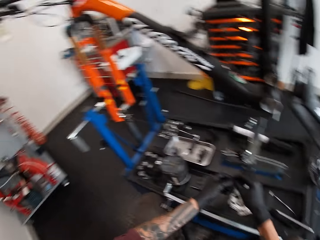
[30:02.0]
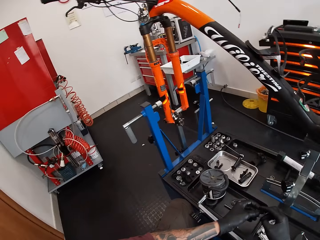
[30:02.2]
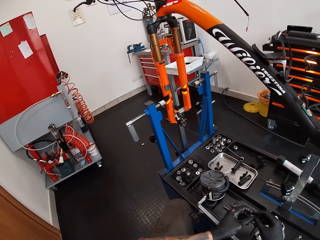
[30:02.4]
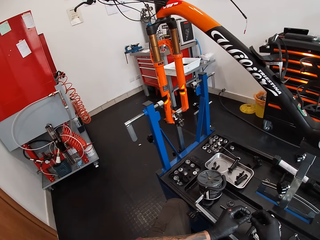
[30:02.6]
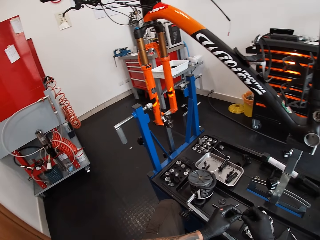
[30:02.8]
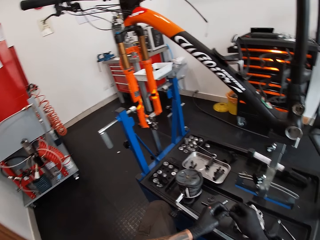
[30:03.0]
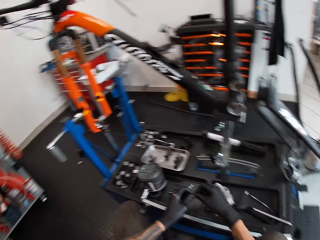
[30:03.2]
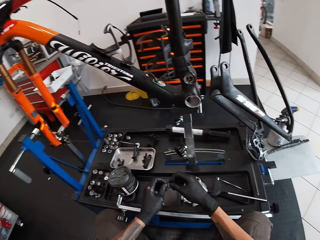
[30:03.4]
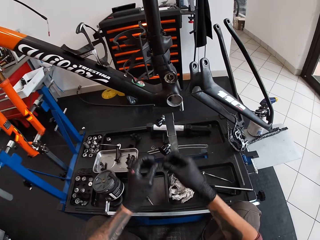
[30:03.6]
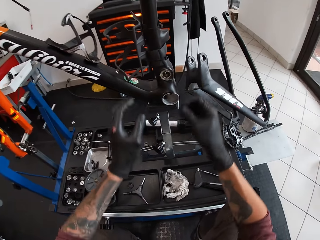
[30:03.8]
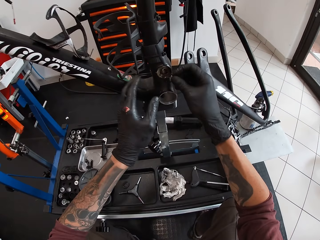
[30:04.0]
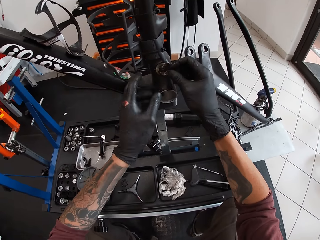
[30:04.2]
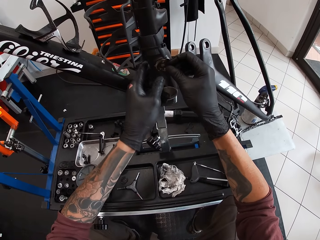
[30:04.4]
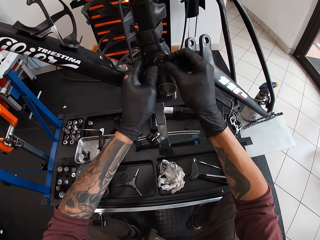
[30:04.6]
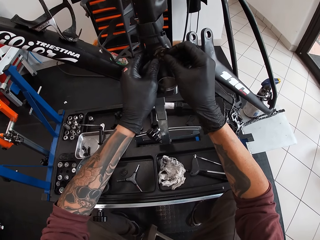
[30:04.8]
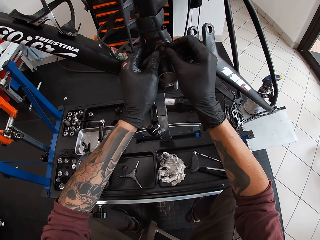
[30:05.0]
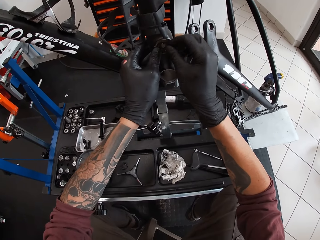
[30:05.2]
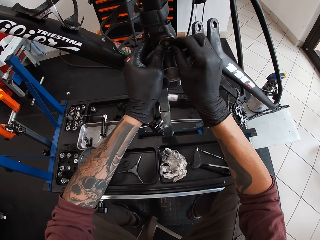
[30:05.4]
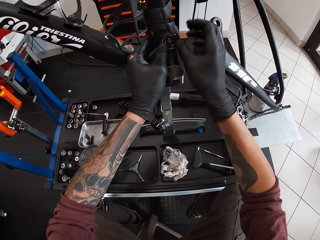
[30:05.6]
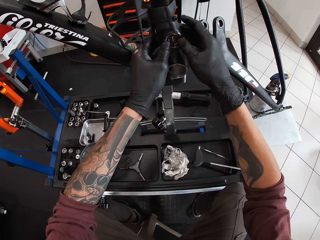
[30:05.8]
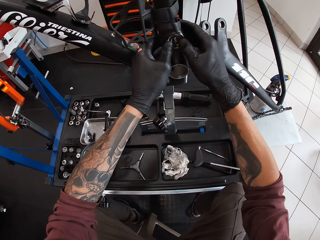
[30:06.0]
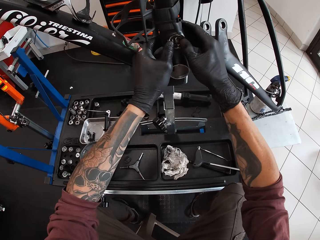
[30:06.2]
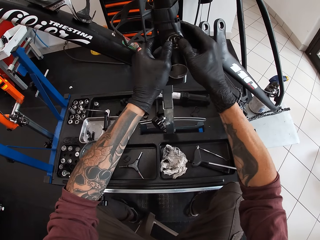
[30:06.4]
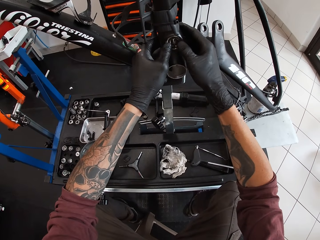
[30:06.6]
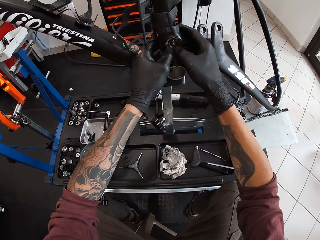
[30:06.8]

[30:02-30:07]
The camera wearer holds the bicycle bearing with his hands. He looks around a garage. He fixes the bicycle bearing in his right hand in the crank spider on the bicycle frame.

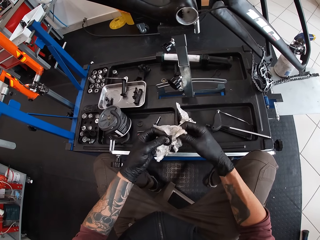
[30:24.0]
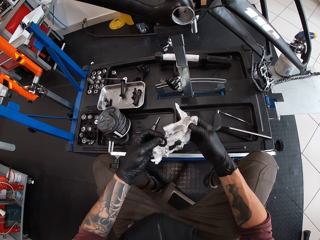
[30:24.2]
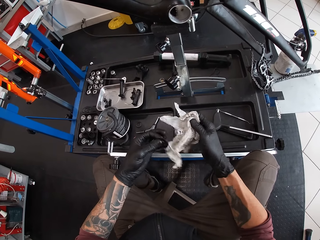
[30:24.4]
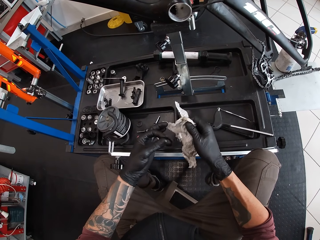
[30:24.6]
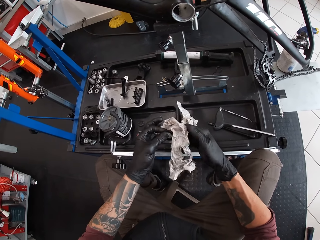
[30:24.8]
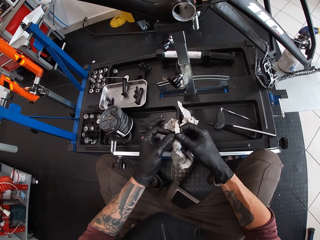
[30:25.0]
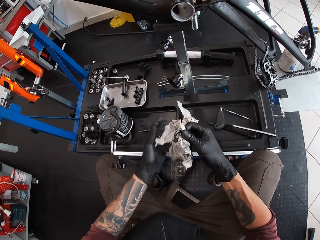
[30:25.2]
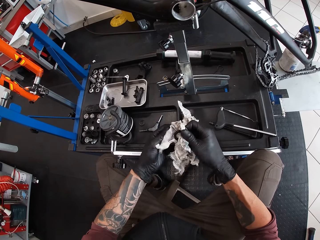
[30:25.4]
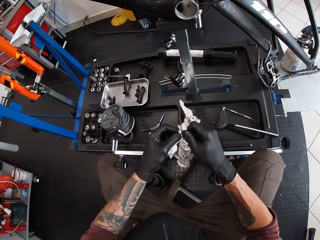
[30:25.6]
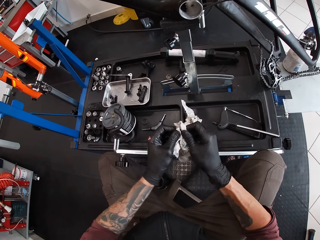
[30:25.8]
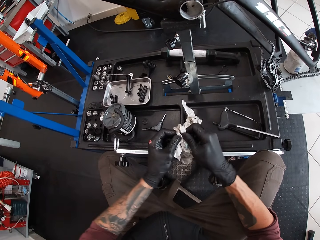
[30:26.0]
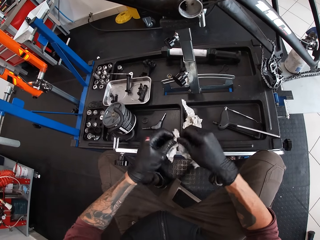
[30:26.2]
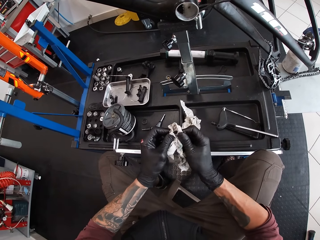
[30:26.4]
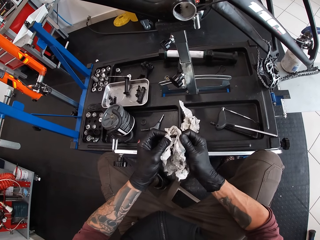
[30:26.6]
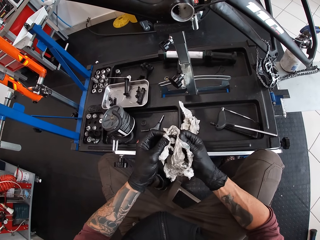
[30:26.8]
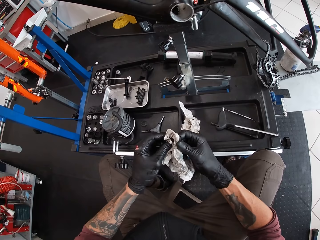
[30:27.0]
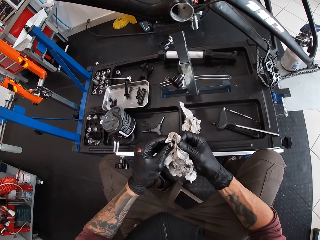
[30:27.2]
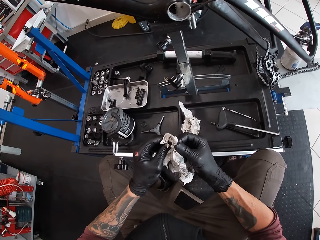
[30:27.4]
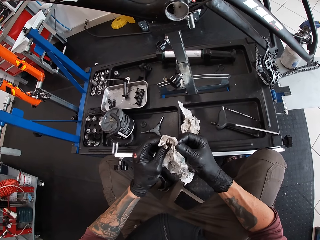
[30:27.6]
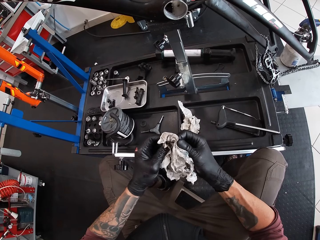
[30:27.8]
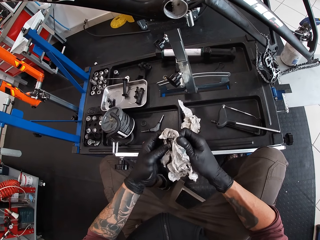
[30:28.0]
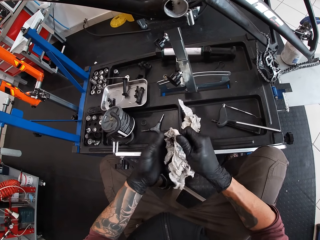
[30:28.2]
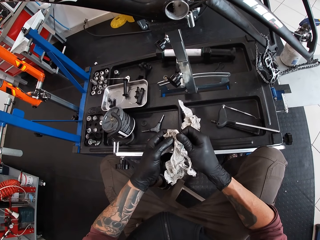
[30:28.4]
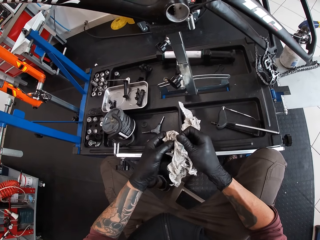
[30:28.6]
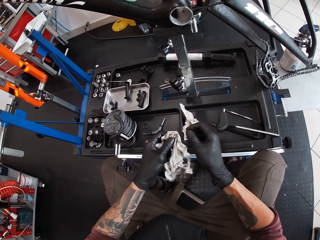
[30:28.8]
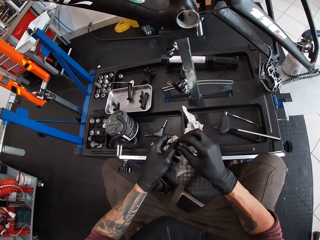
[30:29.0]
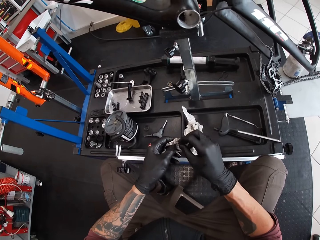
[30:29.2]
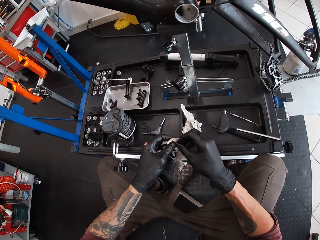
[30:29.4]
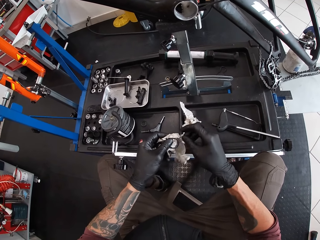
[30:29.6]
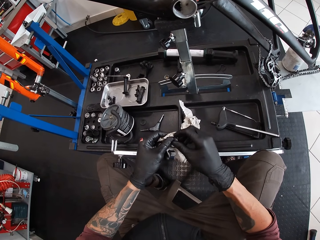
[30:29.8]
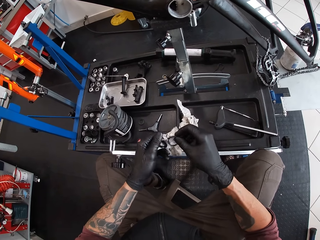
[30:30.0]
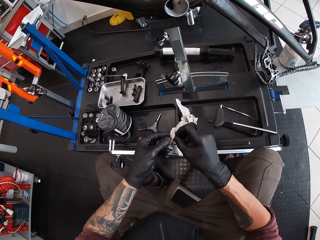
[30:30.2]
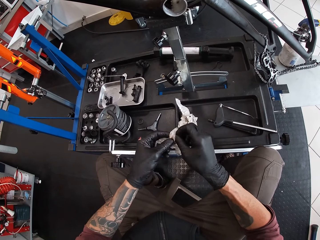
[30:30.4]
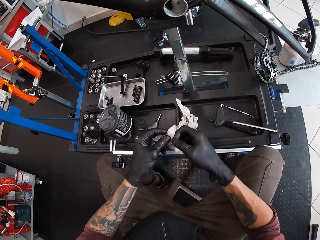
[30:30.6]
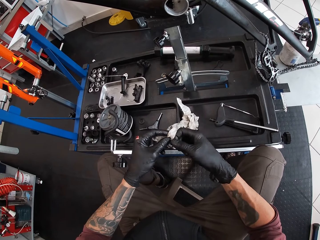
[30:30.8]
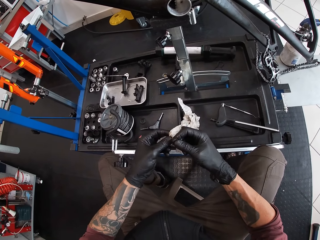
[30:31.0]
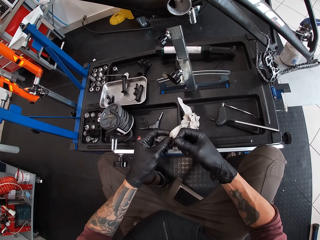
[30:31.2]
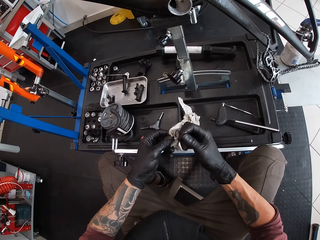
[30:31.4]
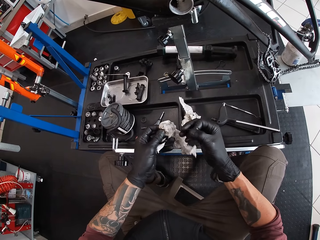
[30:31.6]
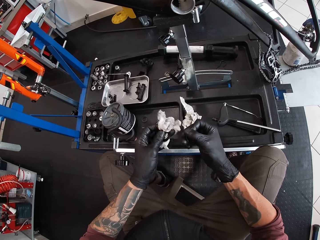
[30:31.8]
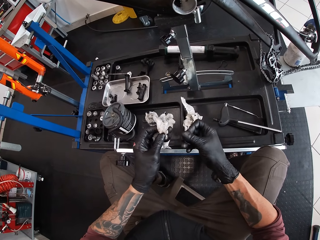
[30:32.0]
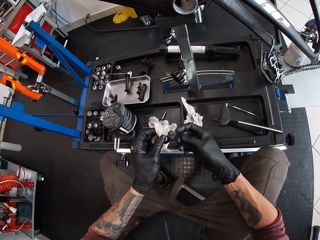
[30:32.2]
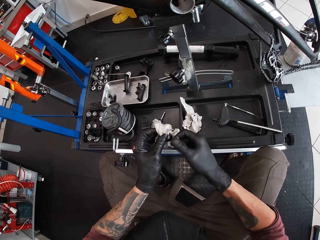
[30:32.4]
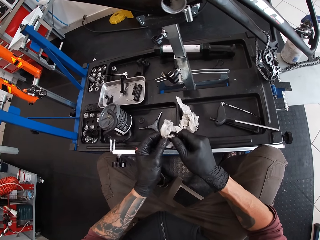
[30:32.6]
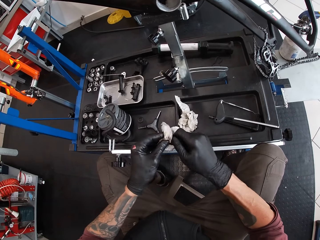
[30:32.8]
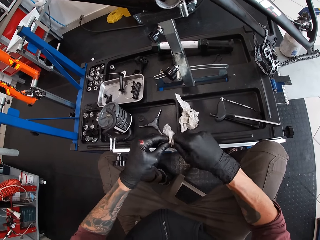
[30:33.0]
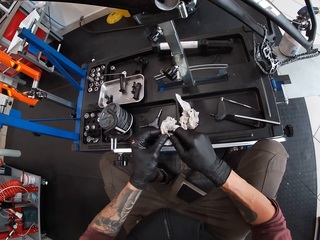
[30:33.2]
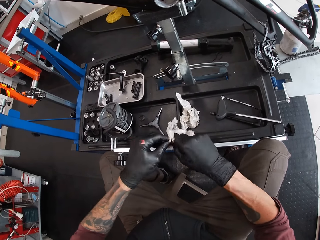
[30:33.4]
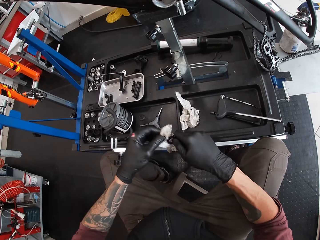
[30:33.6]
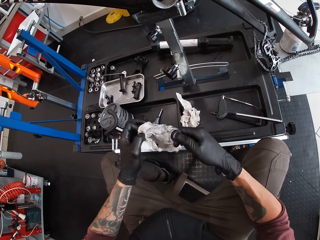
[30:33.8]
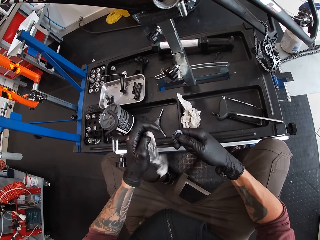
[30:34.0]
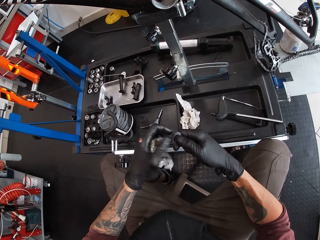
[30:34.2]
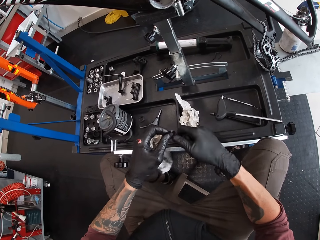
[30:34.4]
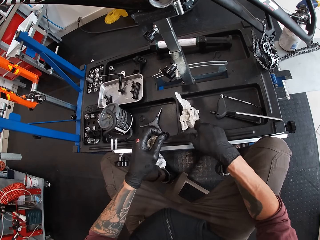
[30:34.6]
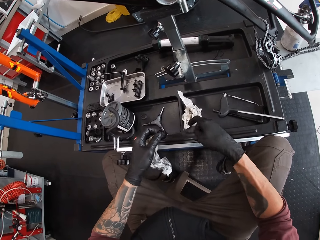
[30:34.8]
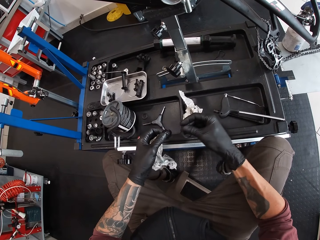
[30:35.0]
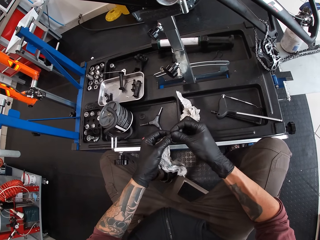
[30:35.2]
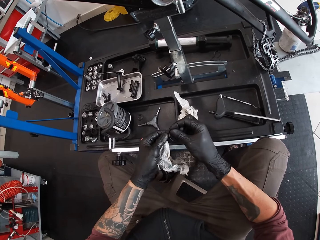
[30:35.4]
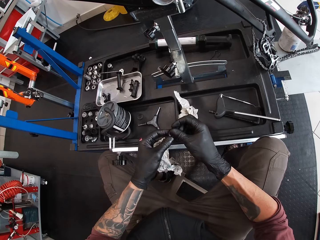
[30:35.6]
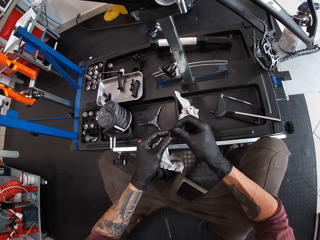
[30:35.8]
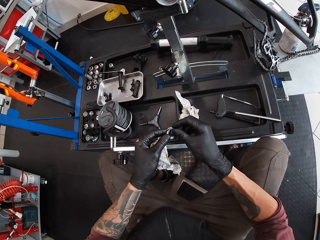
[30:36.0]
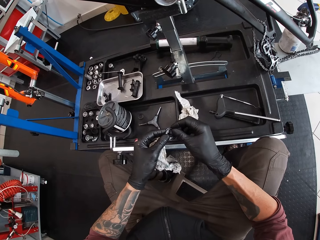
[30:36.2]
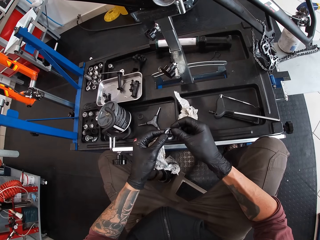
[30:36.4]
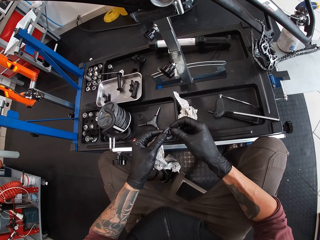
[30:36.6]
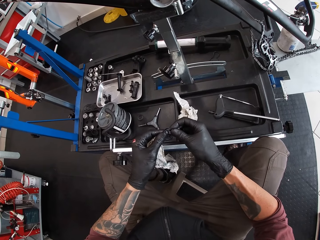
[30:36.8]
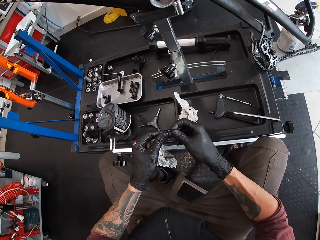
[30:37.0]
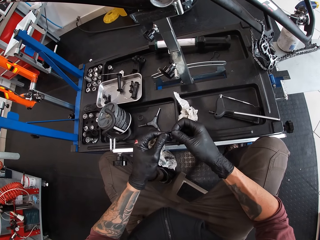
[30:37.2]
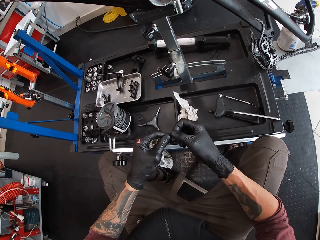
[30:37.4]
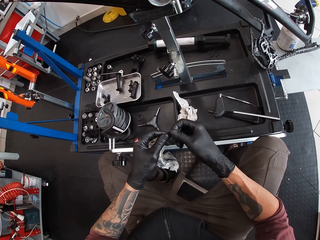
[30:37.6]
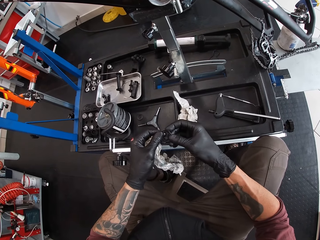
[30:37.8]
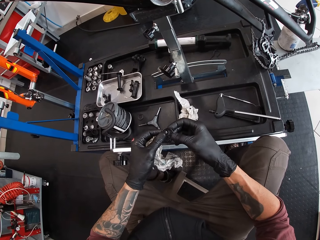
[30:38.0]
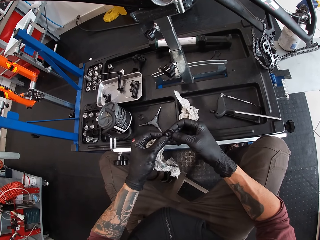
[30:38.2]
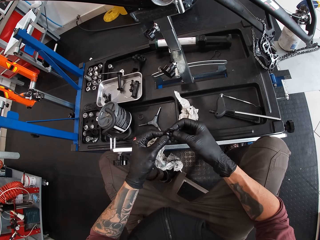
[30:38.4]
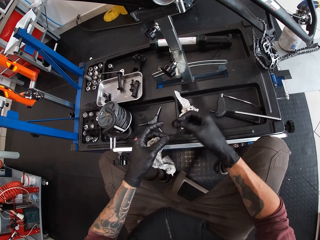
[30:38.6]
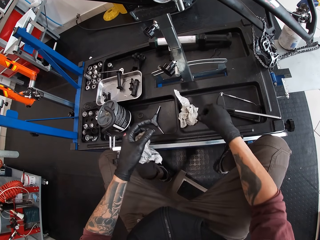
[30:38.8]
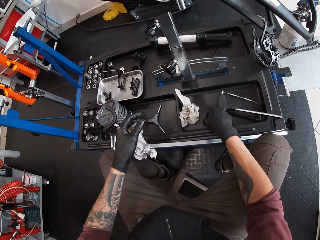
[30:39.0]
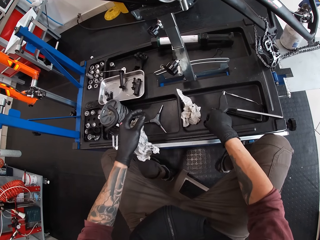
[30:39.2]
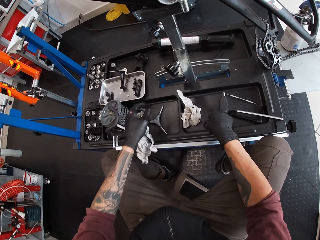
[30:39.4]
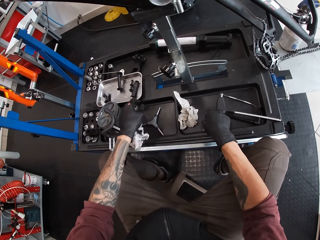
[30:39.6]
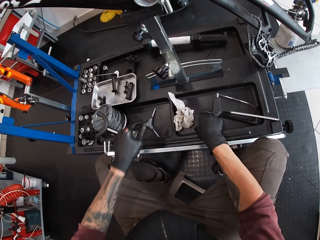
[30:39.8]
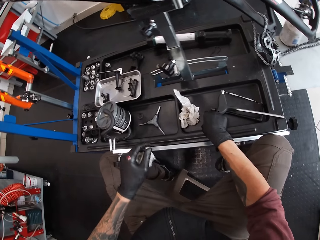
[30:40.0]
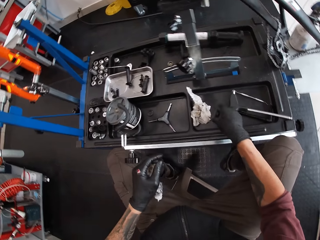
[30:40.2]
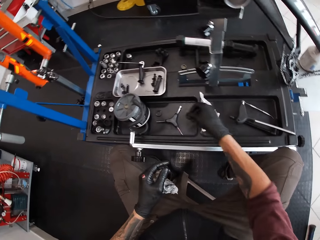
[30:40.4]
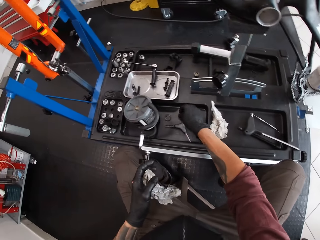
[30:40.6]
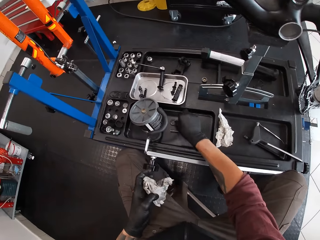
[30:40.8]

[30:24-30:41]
The camera wearer cleans the bicycle bearings in his left hand with the wipe in his right hand. He joins two ring nuts. He places the bicycle bearing on the work bench with his right hand.
